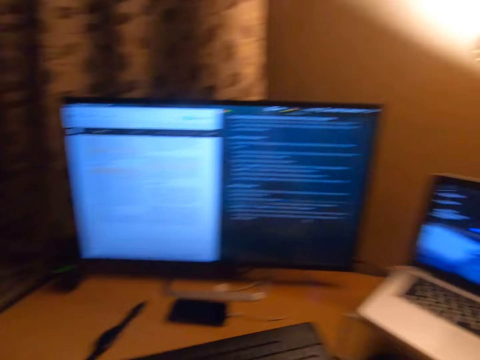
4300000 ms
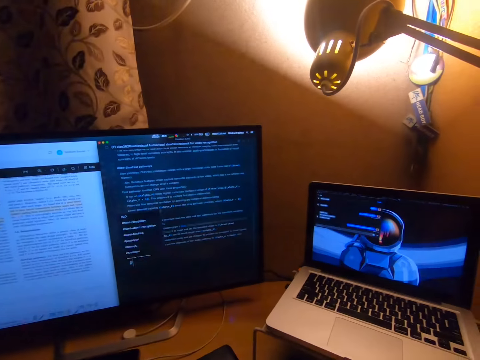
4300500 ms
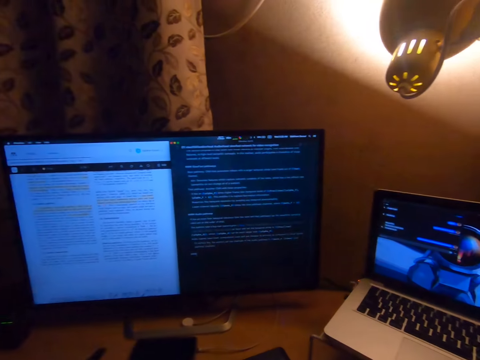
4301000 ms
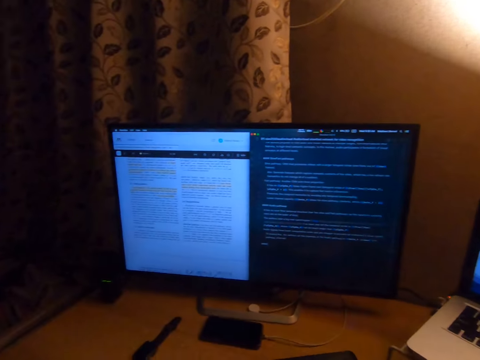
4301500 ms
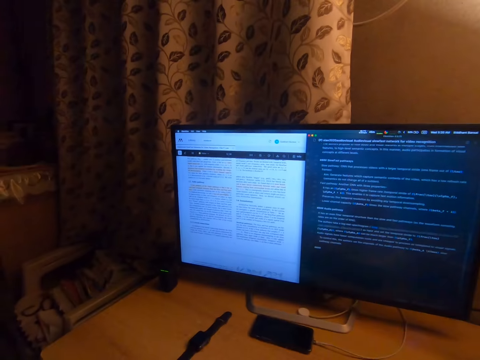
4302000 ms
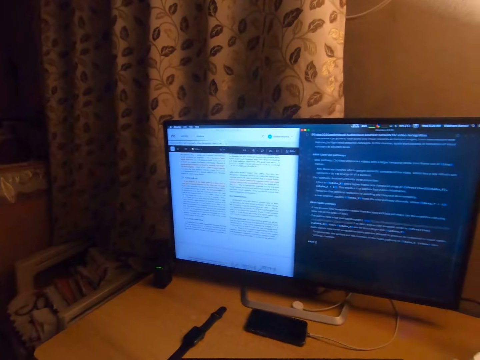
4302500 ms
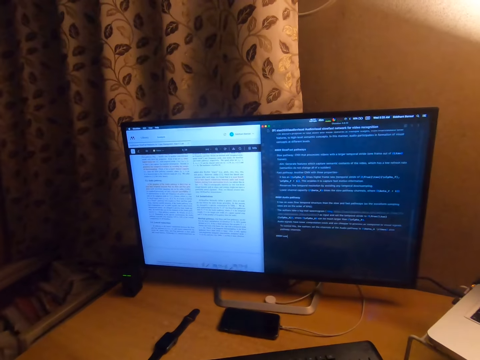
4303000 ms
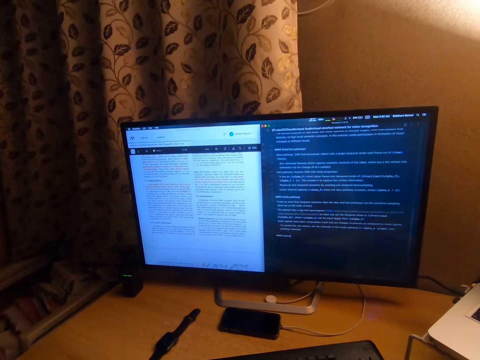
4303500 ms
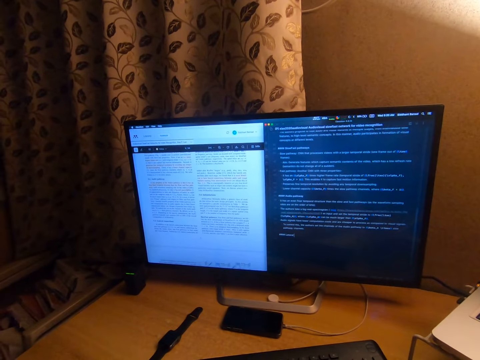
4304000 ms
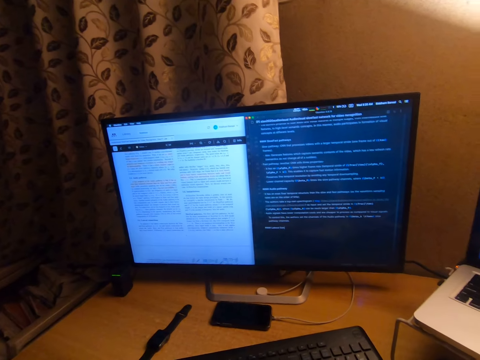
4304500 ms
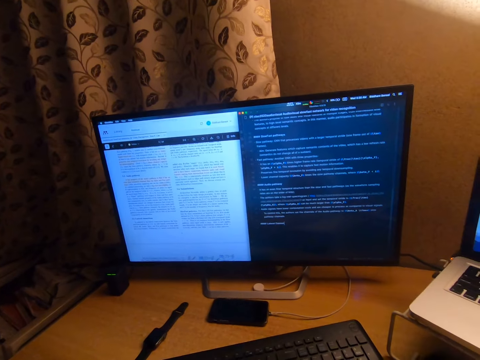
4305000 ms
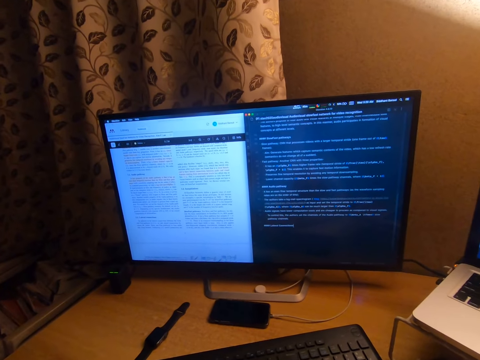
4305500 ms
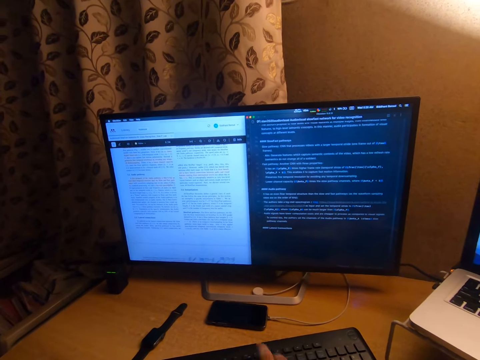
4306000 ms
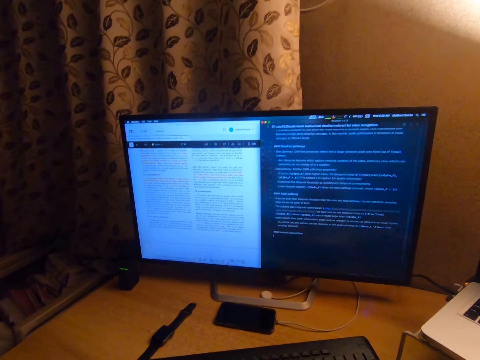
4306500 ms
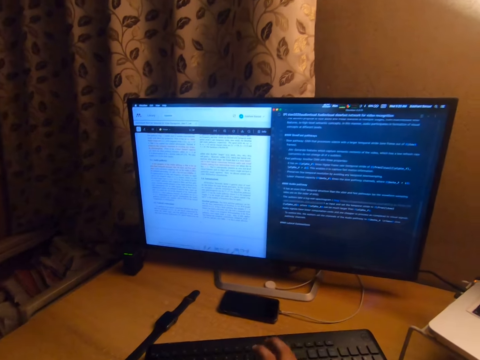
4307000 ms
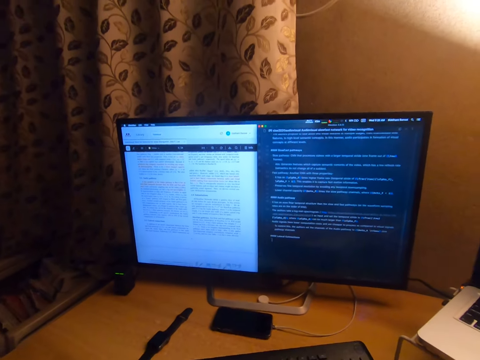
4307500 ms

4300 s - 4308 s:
The camera wearer types on the keyboard.

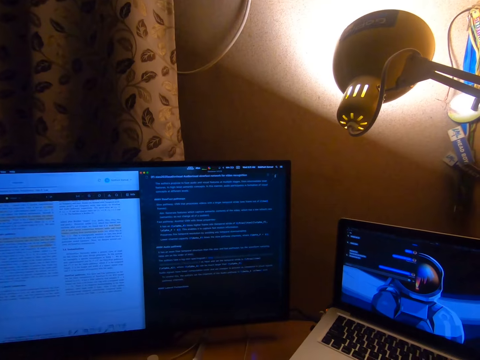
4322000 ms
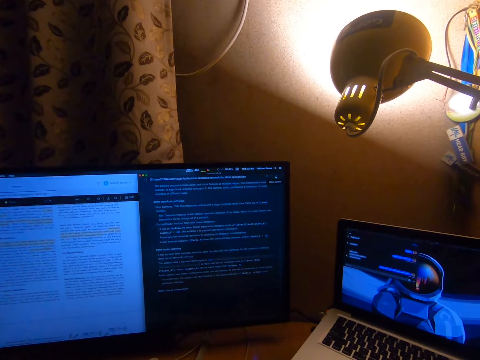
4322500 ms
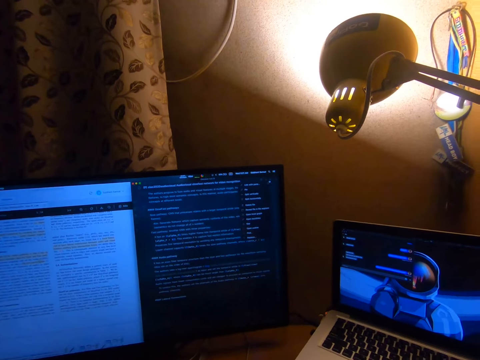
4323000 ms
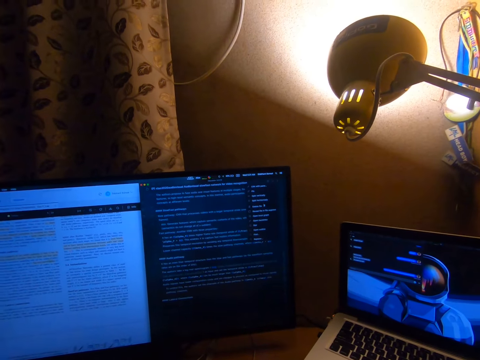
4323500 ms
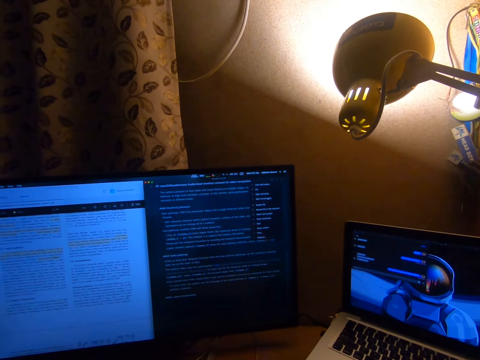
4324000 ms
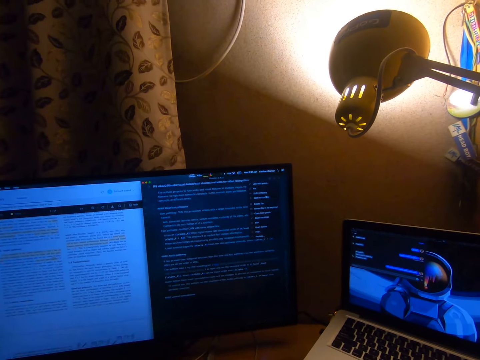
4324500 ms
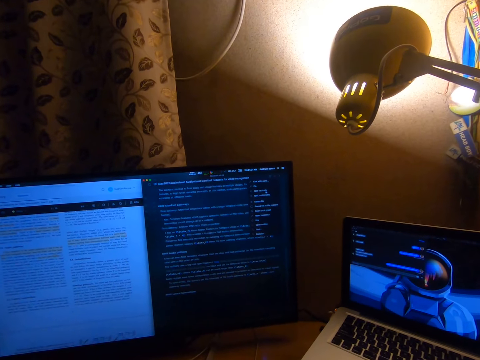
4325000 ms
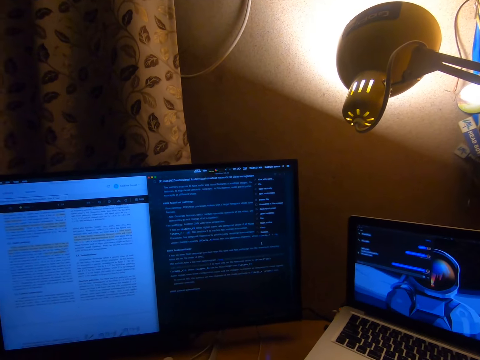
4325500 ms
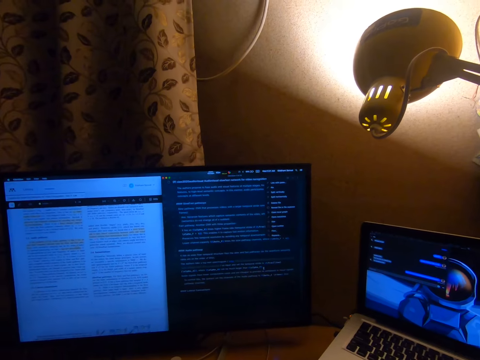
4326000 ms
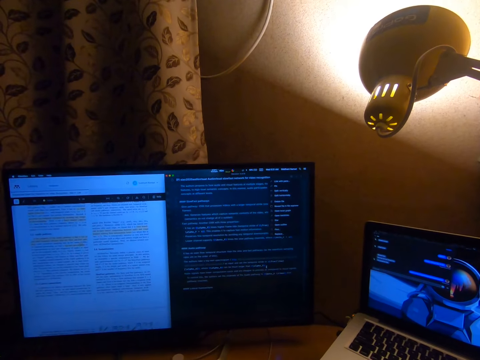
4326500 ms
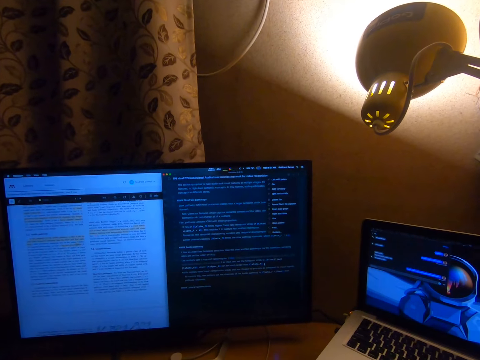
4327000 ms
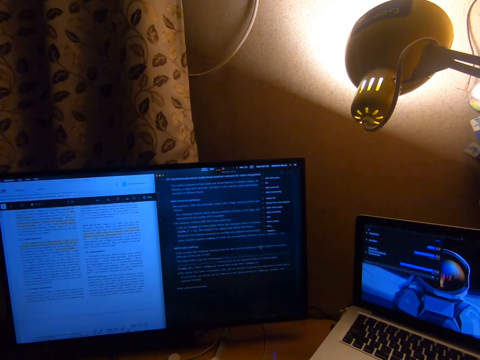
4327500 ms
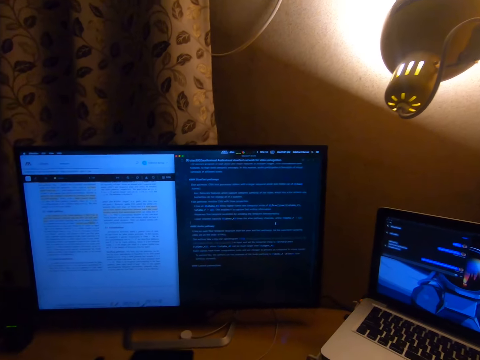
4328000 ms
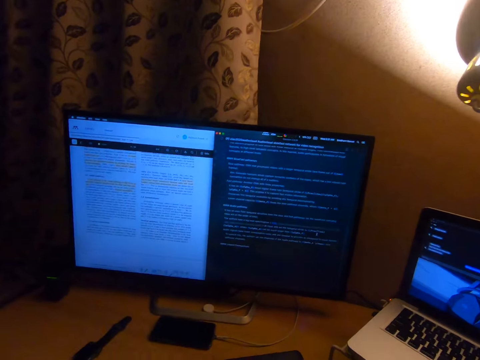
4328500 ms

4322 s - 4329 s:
The camera wearer uses the computer.

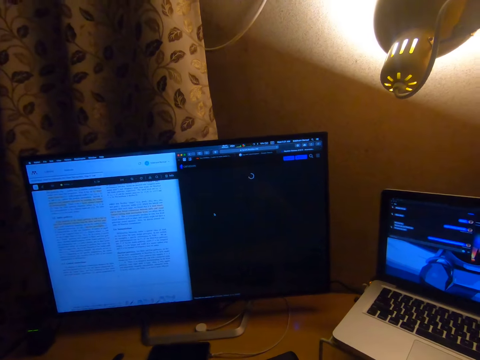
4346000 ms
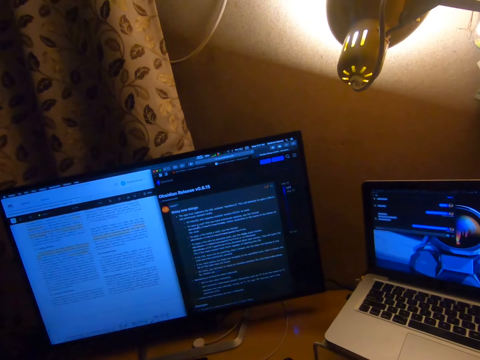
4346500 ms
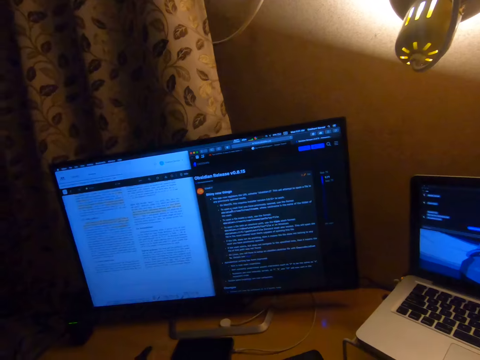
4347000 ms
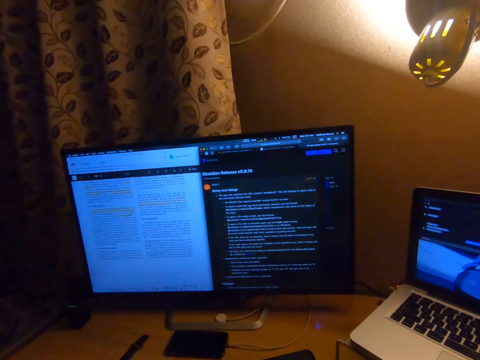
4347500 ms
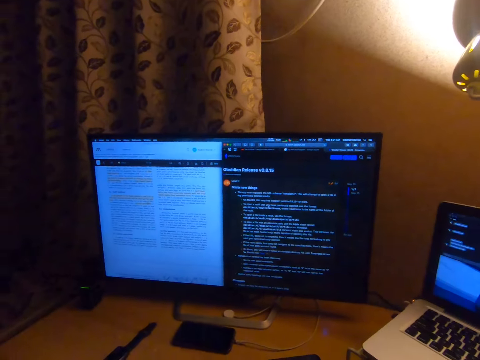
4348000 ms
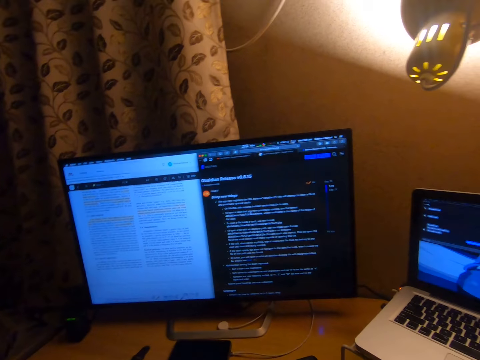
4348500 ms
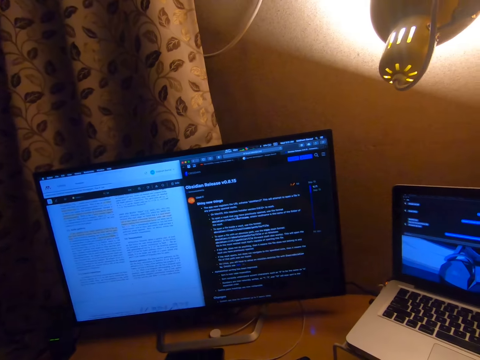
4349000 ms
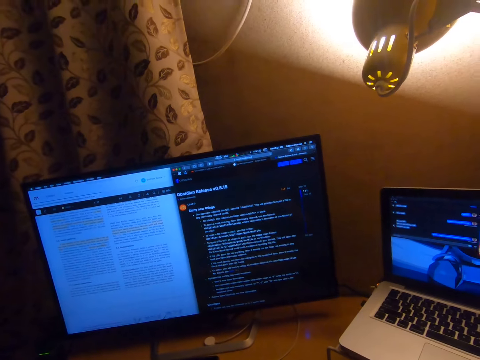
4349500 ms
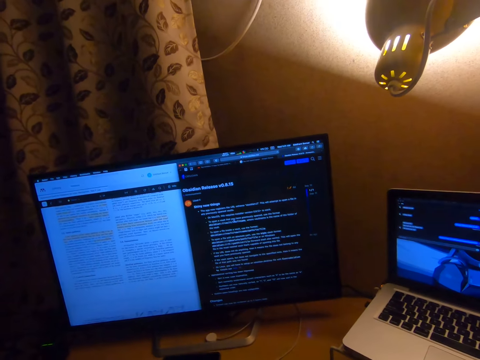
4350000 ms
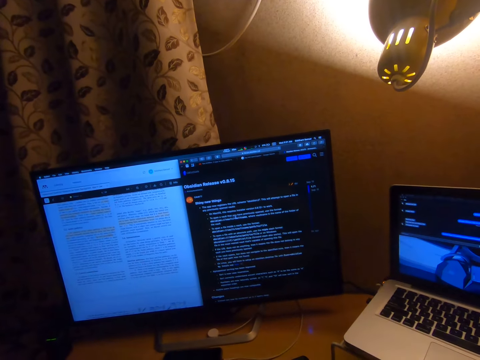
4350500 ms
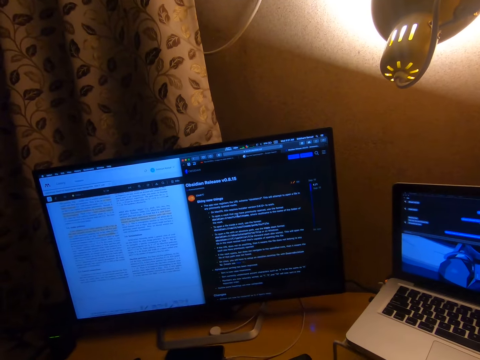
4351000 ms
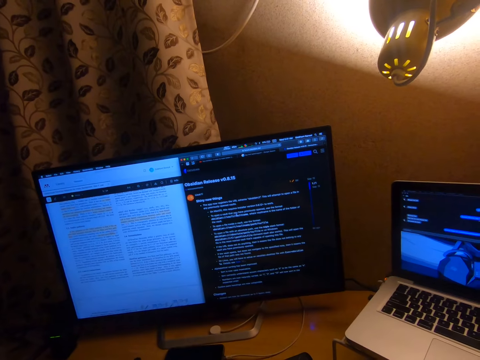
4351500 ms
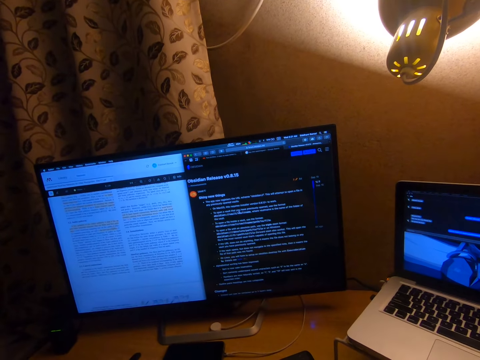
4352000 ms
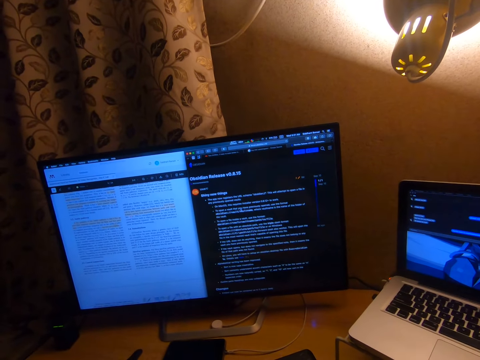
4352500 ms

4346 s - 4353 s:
The camera wearer looks at the screen.

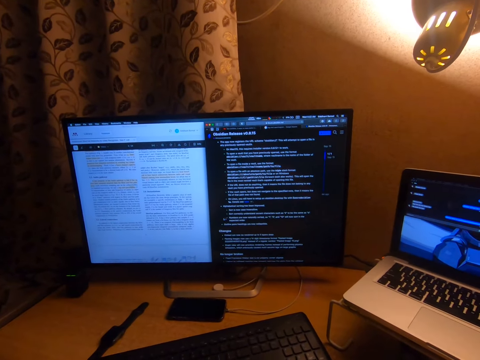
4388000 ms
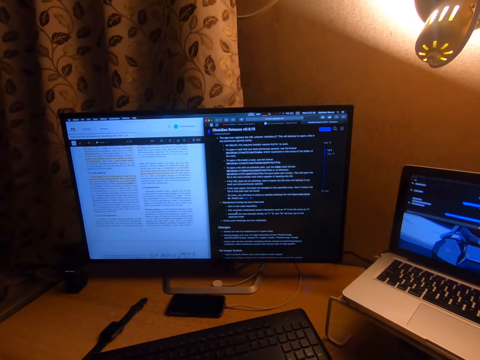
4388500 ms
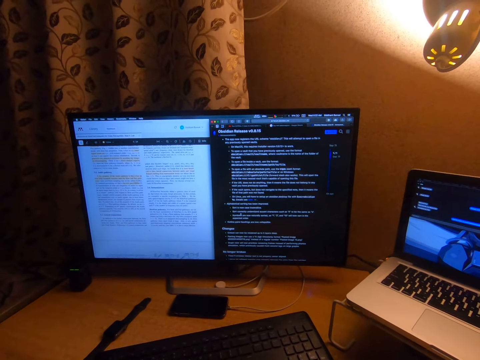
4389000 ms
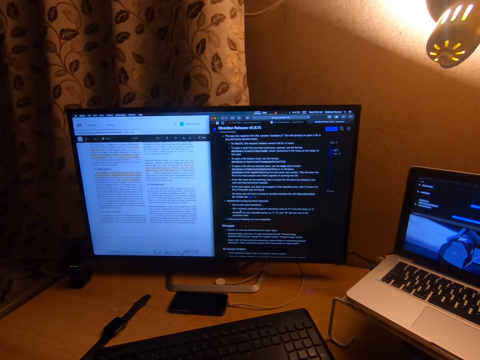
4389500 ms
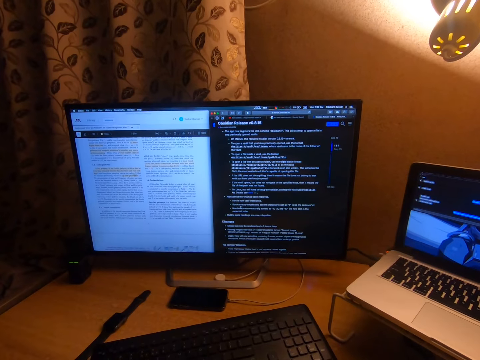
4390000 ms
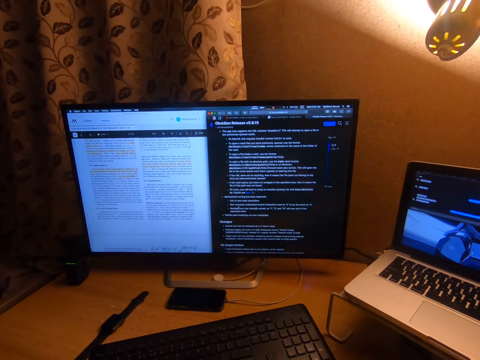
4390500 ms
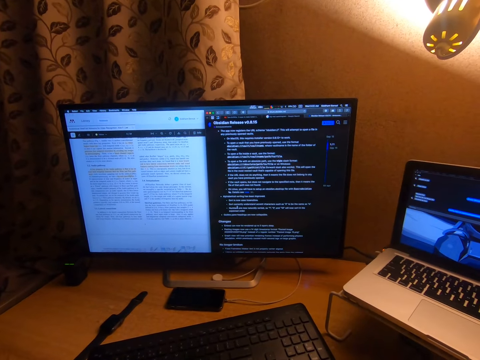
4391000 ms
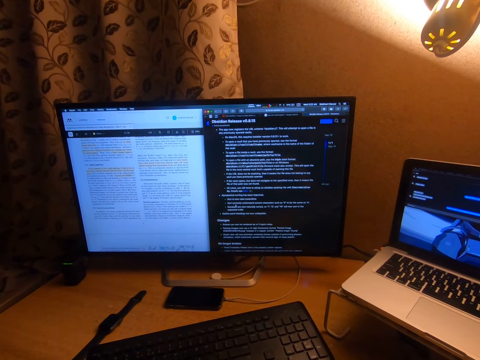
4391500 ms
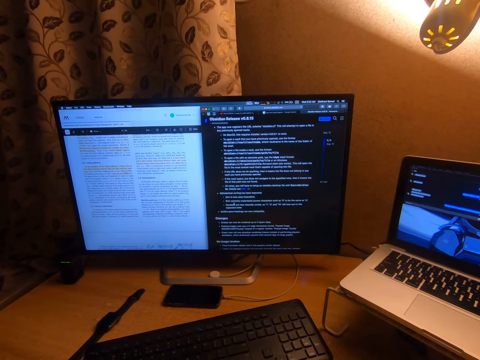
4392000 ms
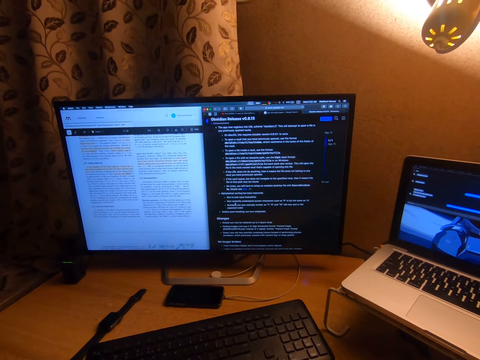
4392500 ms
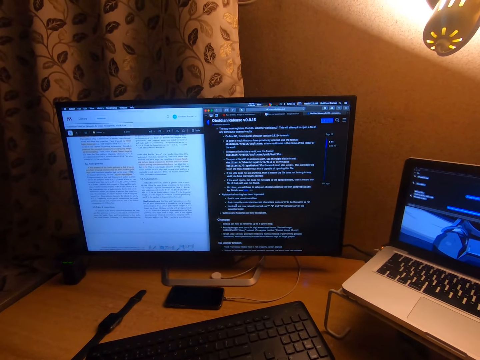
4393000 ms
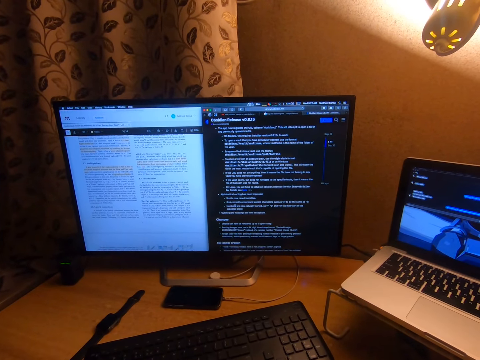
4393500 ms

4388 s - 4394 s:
The camera wearer uses the mouse to operate the computer.
